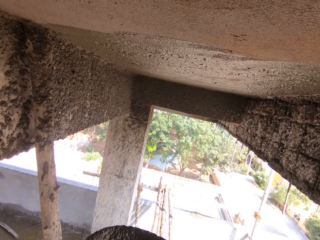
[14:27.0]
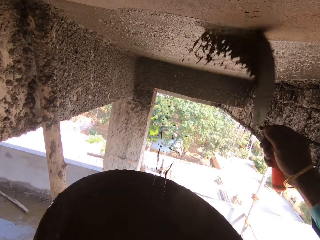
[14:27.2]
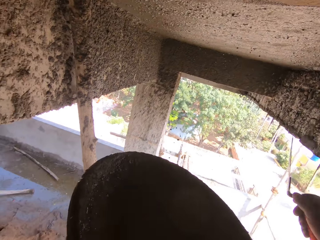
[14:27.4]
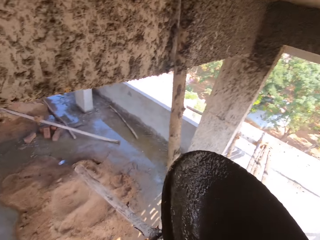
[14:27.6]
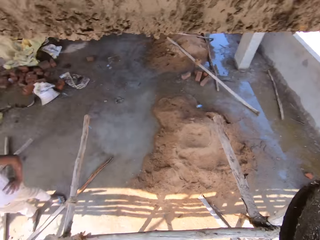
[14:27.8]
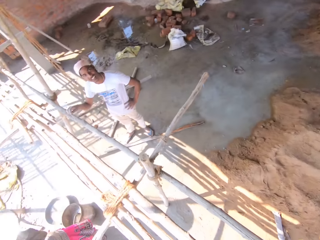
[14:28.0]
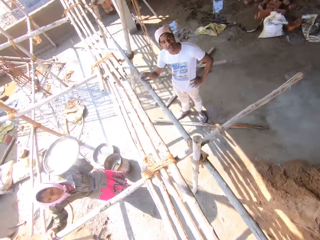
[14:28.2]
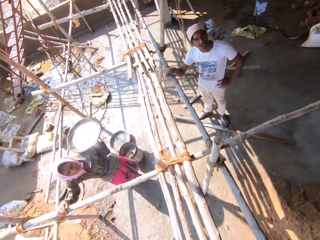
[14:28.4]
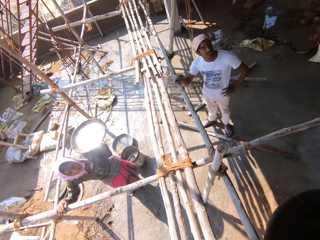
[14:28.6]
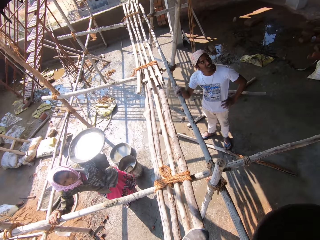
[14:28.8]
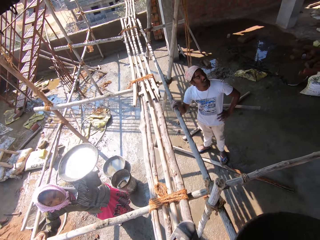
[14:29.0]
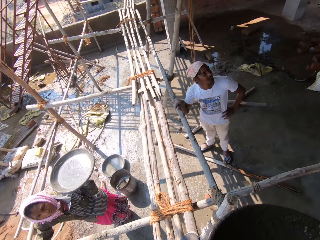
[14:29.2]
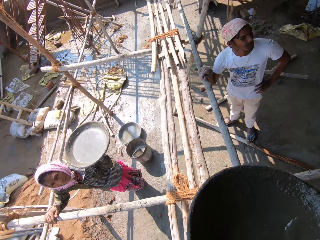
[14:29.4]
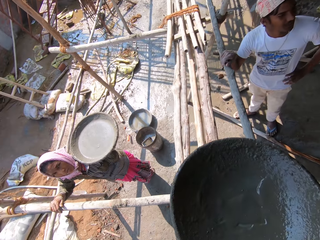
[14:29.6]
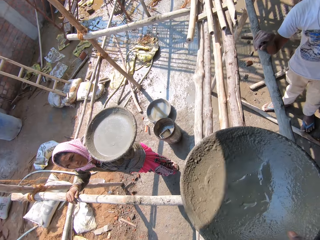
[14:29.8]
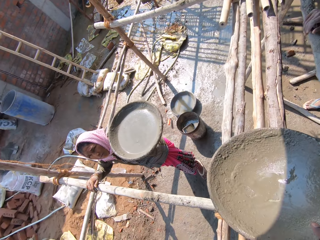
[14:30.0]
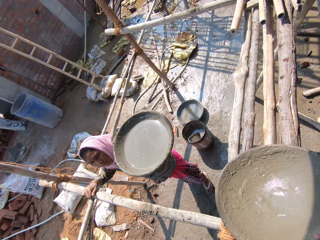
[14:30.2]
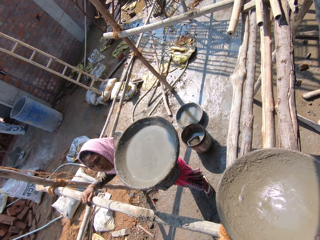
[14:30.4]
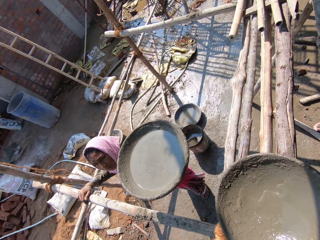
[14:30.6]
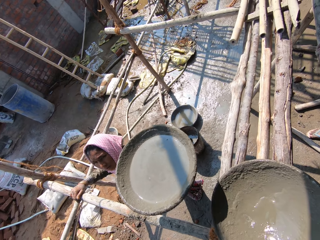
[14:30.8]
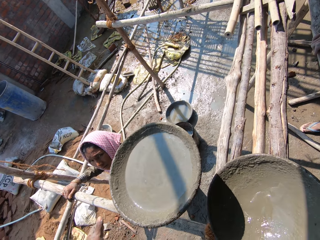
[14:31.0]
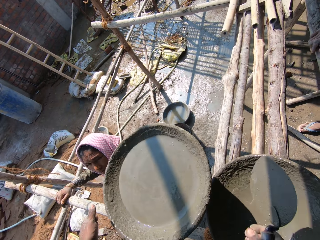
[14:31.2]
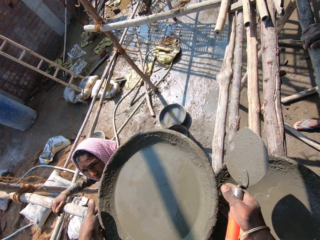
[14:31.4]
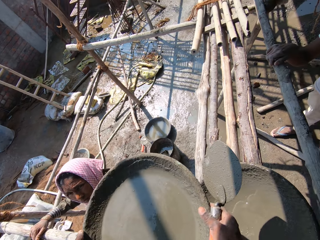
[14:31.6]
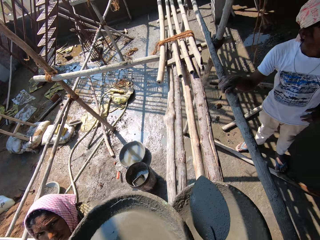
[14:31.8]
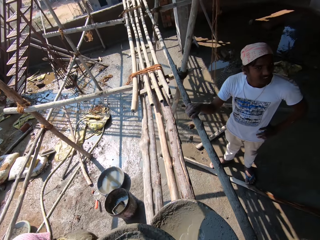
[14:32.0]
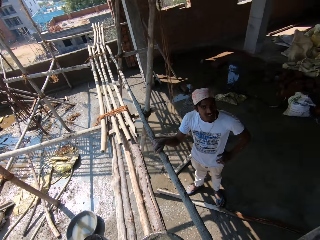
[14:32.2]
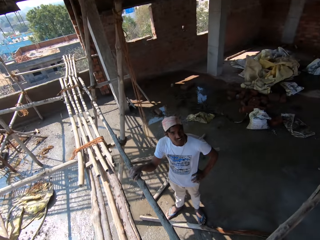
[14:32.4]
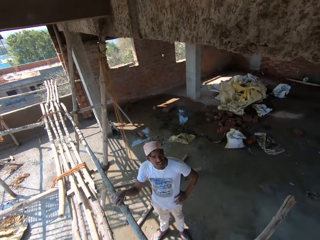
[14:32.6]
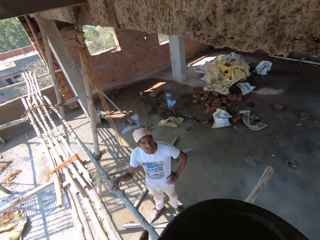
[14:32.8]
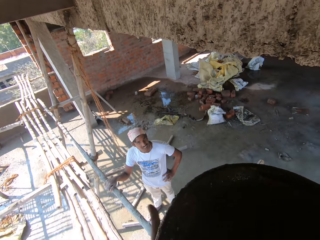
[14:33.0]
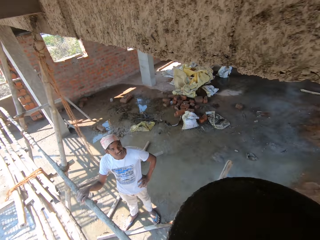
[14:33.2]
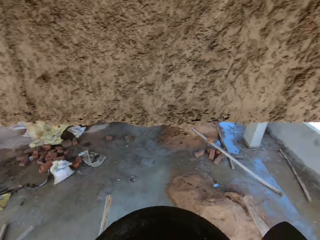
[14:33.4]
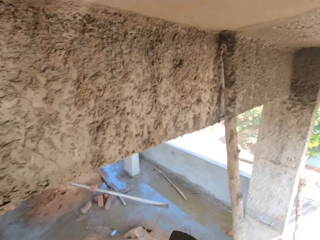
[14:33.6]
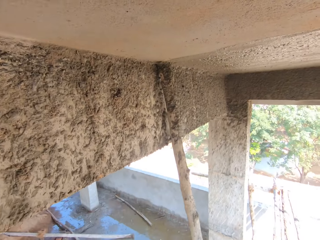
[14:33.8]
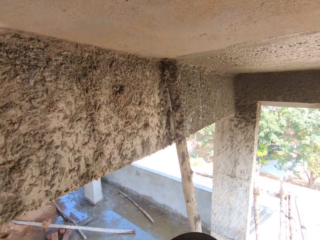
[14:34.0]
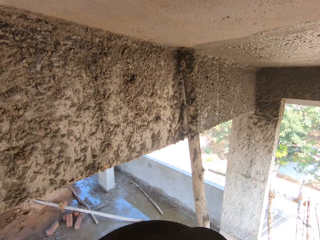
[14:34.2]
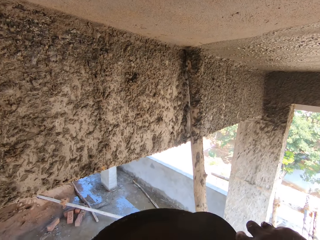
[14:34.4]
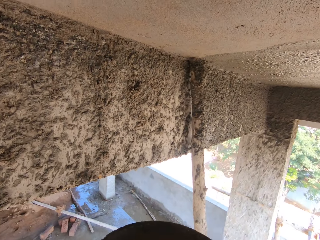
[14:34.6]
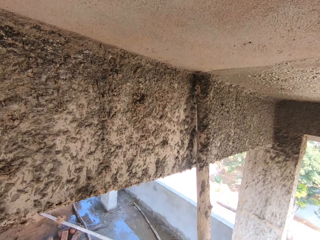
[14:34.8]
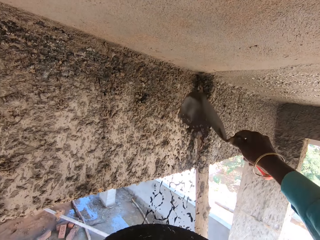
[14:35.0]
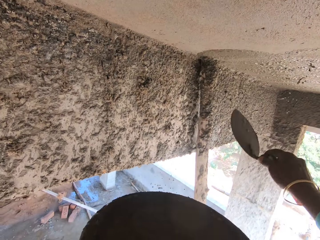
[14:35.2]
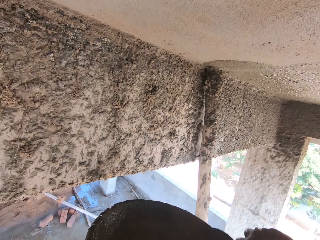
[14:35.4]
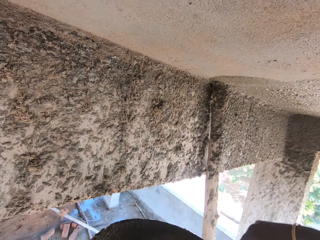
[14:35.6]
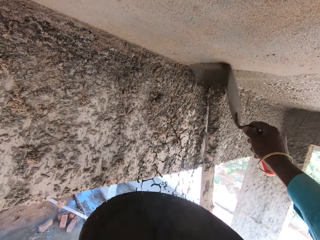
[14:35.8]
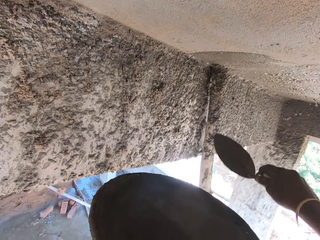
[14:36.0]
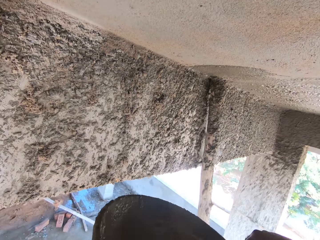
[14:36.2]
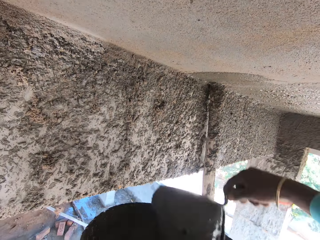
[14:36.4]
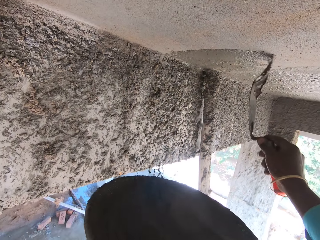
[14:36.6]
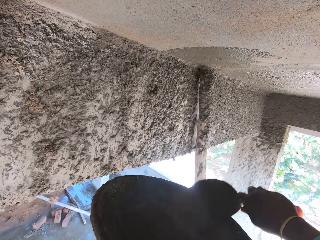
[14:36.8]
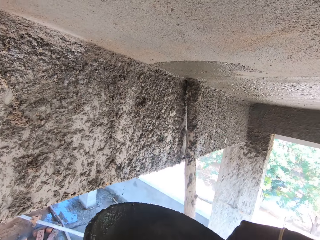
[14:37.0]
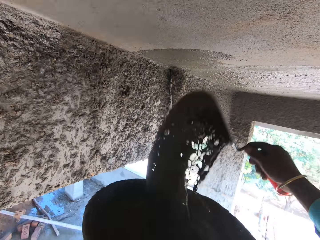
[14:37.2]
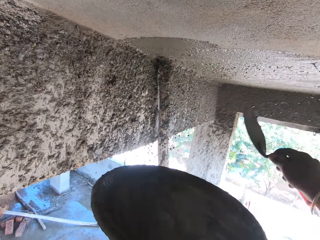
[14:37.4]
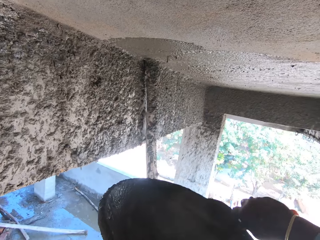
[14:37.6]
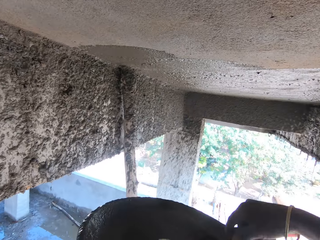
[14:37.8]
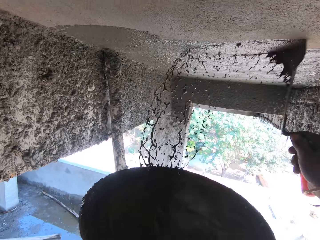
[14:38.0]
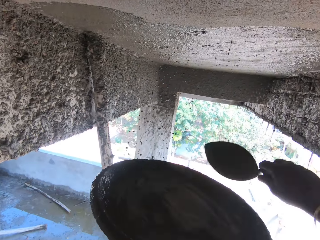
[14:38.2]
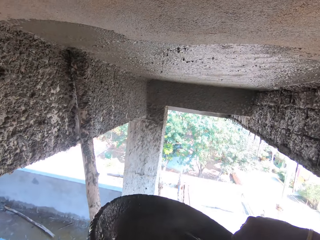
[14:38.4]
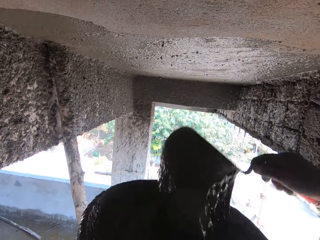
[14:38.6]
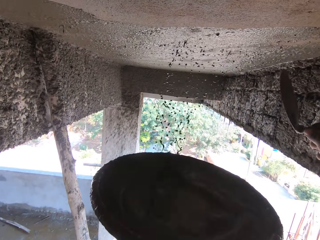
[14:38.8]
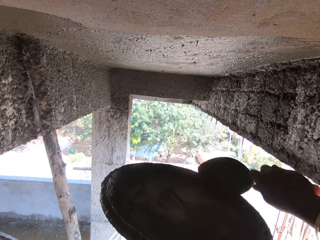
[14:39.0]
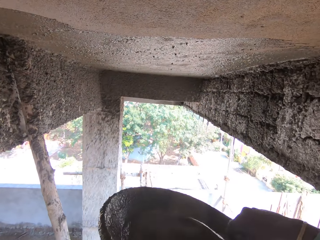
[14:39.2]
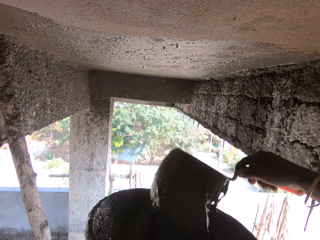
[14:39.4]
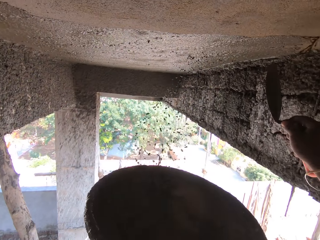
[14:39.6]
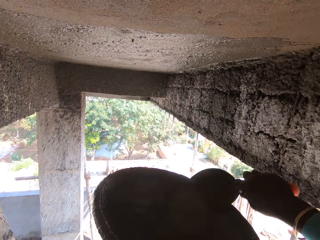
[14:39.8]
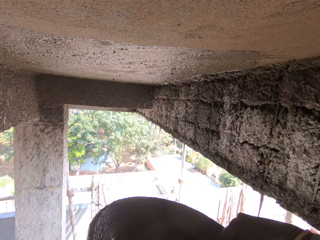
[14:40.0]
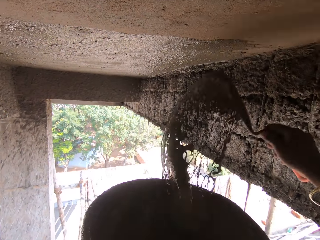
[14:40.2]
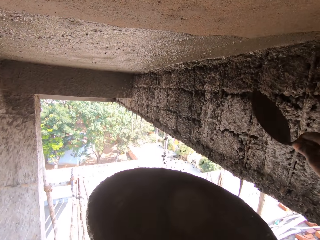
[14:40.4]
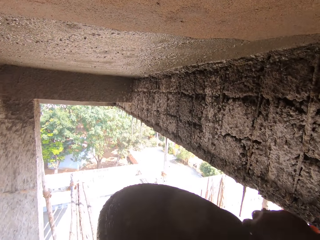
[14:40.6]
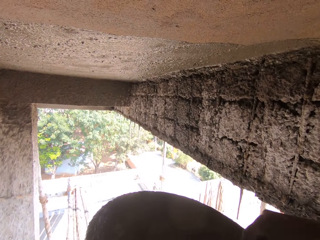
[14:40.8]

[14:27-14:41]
The camera wearer walks. They place the head pan on the poles. A lady hands the camera wearer the head pan with concrete. The camera wearer talks. They walk. They spread the concrete on the wall with a brick trowel.

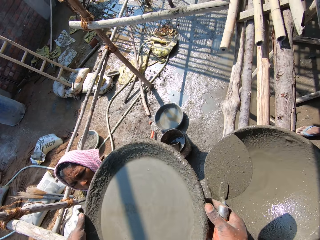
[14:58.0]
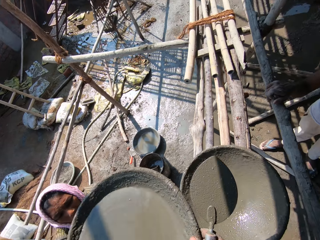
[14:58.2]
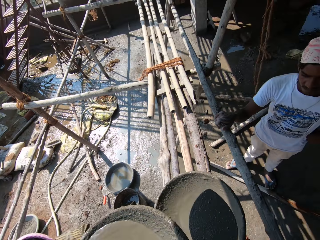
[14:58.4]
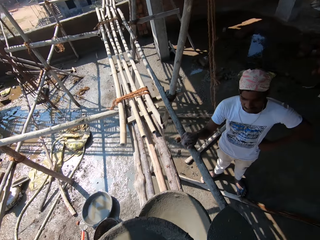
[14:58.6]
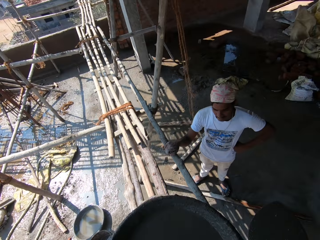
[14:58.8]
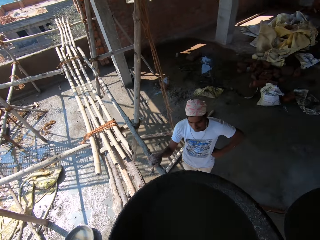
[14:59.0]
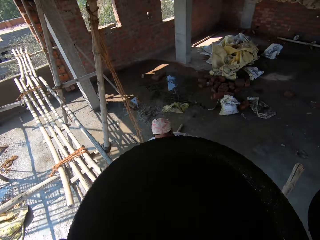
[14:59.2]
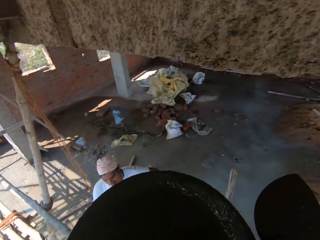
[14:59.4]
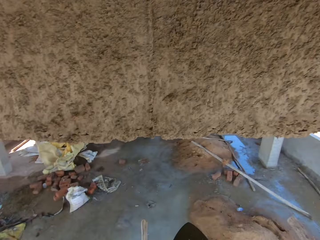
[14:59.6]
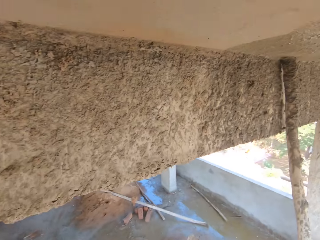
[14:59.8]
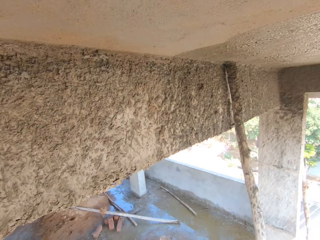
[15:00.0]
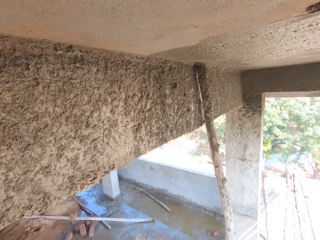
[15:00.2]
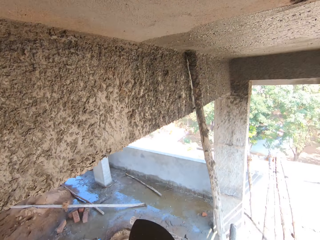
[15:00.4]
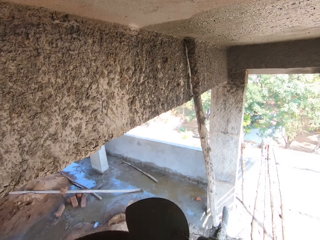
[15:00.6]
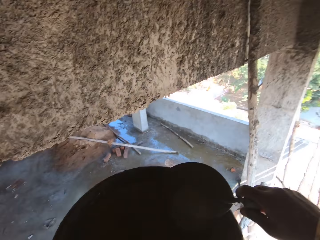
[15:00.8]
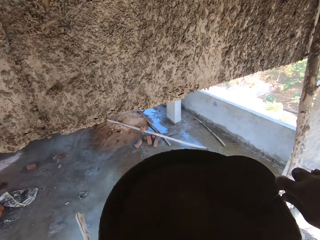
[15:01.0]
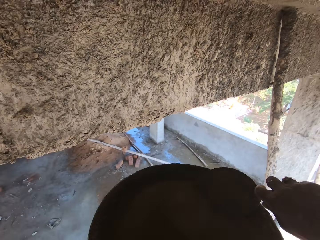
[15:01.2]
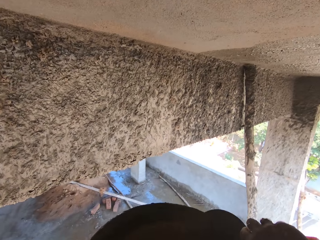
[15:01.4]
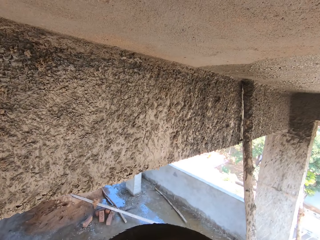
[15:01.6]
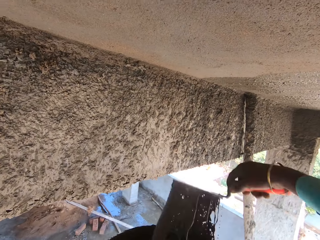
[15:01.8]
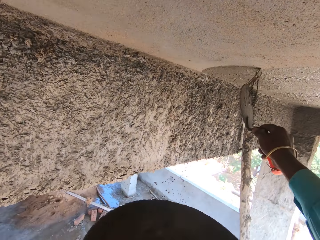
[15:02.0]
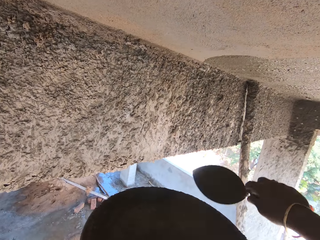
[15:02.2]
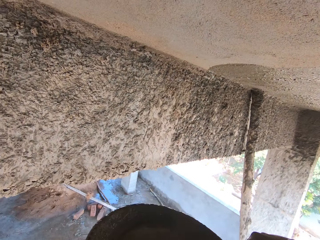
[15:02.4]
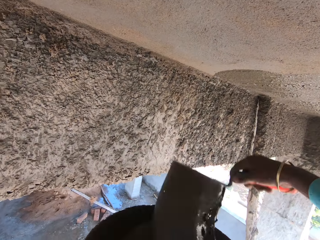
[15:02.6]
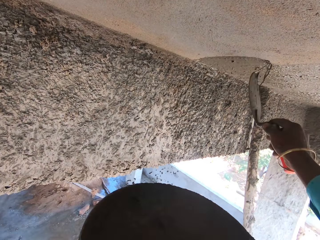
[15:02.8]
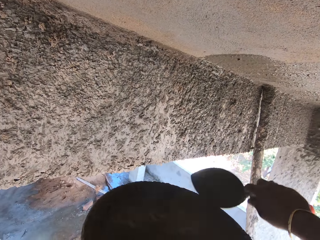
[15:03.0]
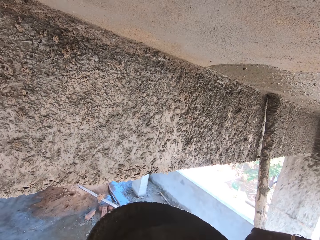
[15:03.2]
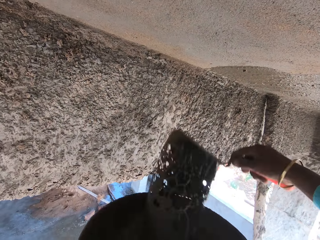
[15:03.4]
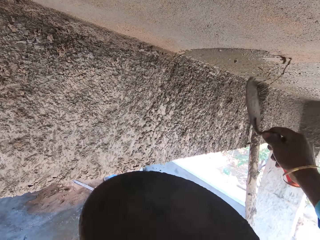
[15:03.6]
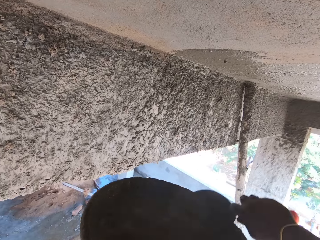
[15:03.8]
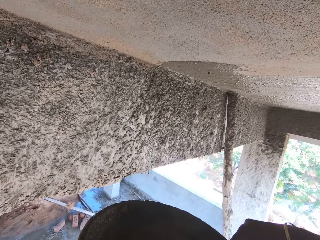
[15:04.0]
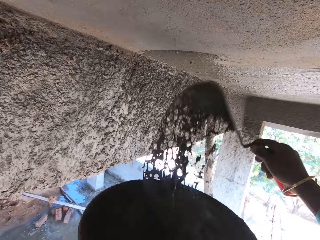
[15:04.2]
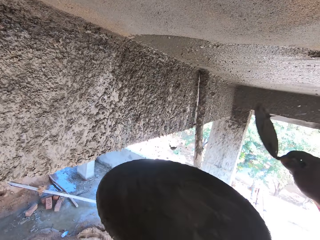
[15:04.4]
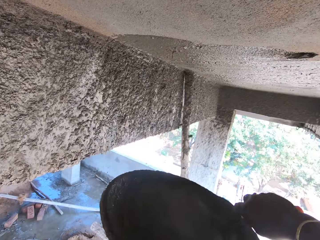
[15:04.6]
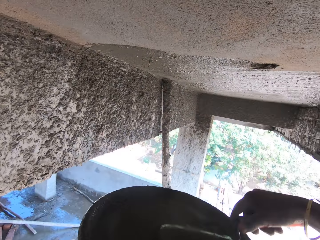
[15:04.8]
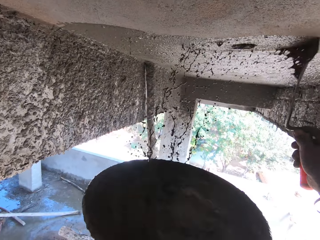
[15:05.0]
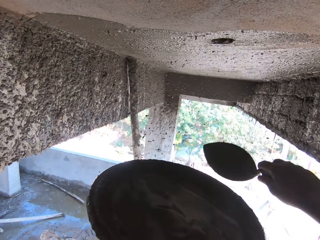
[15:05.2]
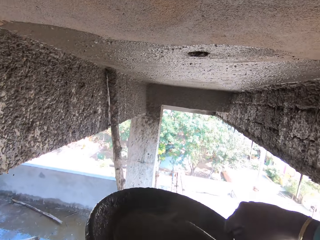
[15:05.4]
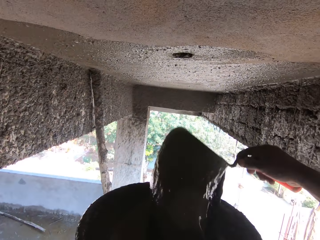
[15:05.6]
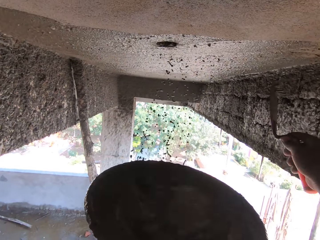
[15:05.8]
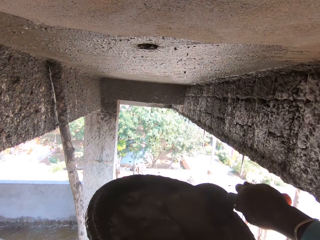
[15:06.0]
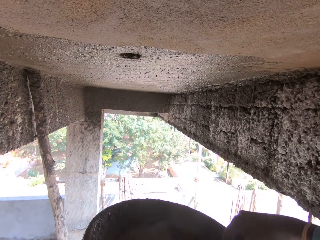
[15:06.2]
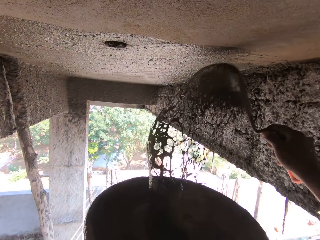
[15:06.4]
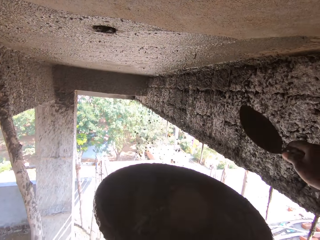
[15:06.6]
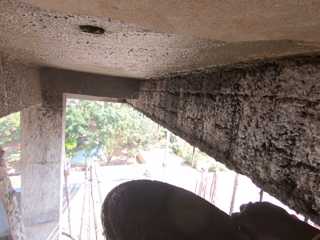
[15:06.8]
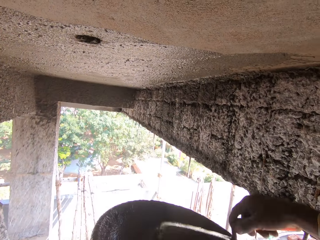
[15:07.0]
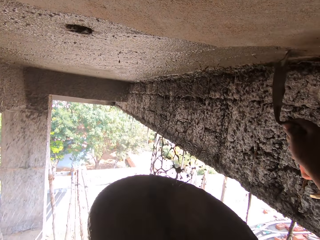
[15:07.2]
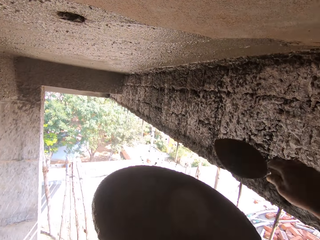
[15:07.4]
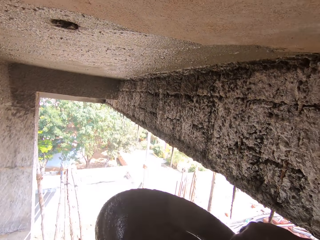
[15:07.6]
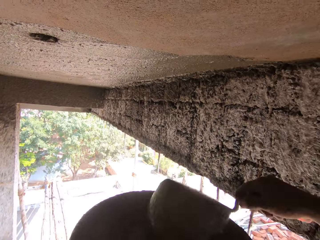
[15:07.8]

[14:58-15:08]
A lady hands the camera wearer the head pan with concrete. The camera wearer walks. They spread the concrete on the wall with a brick trowel.
